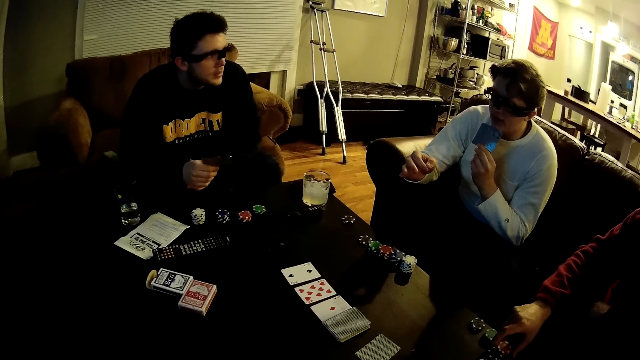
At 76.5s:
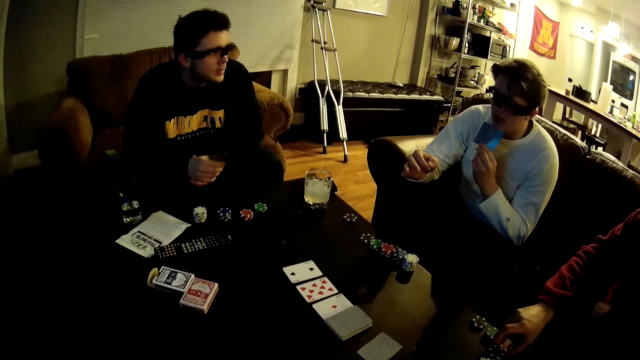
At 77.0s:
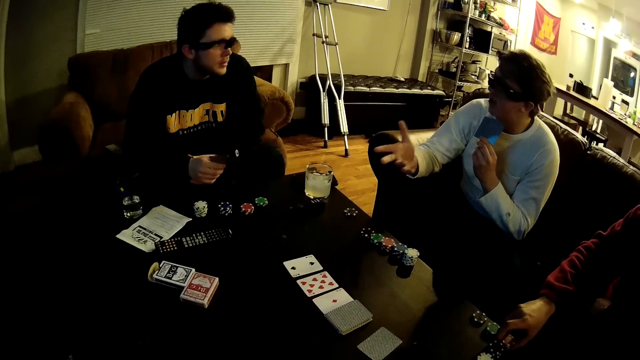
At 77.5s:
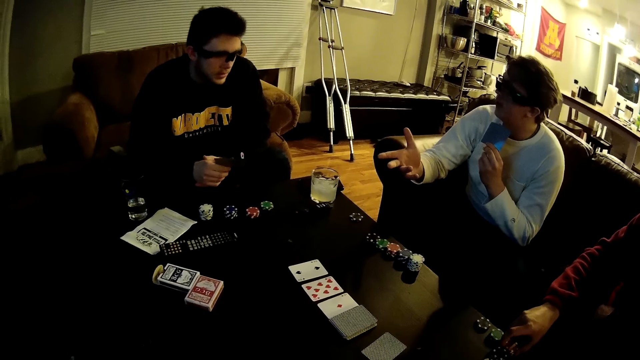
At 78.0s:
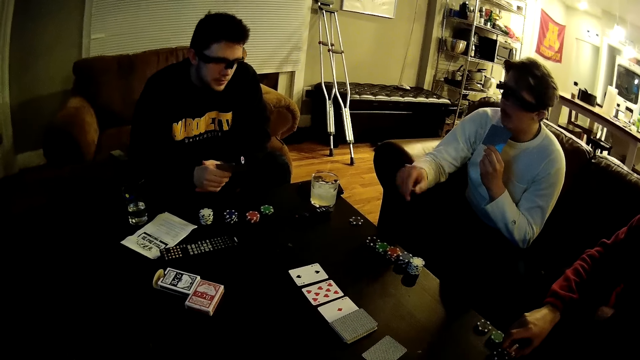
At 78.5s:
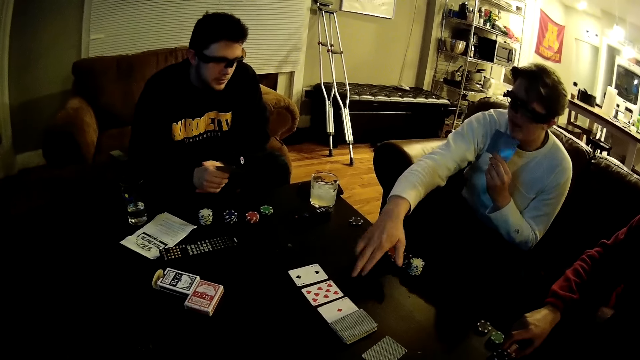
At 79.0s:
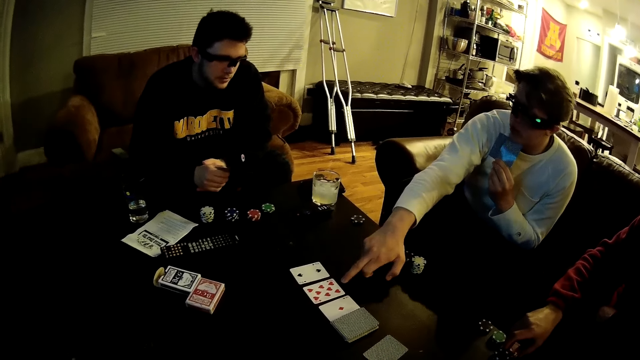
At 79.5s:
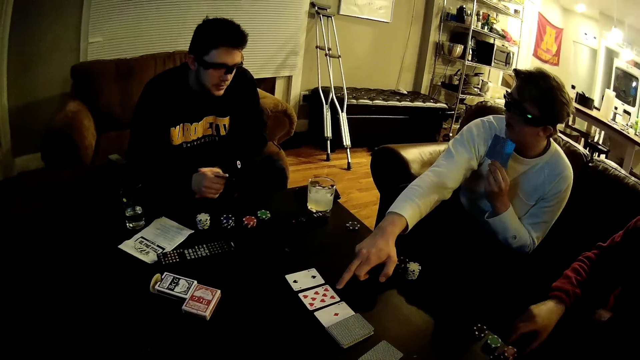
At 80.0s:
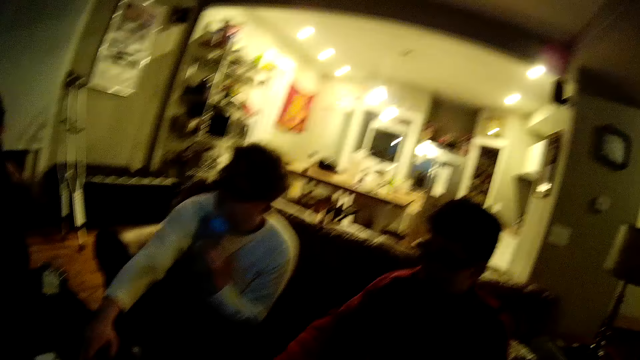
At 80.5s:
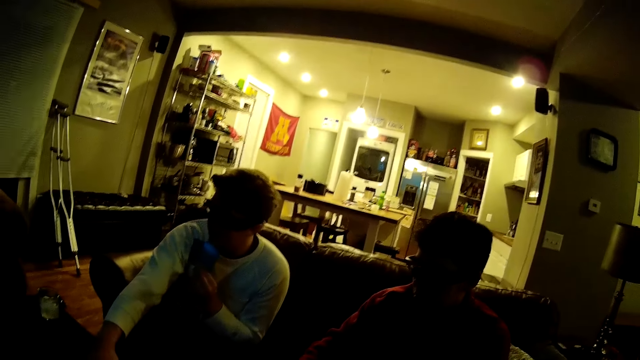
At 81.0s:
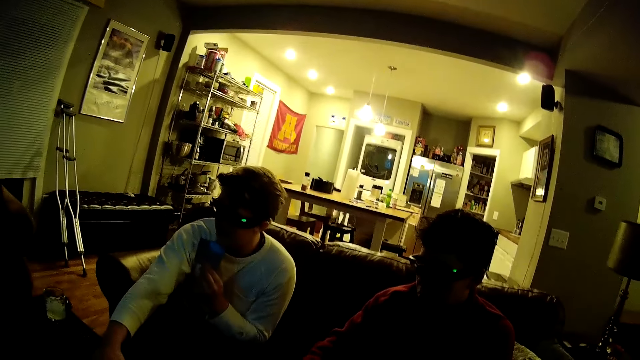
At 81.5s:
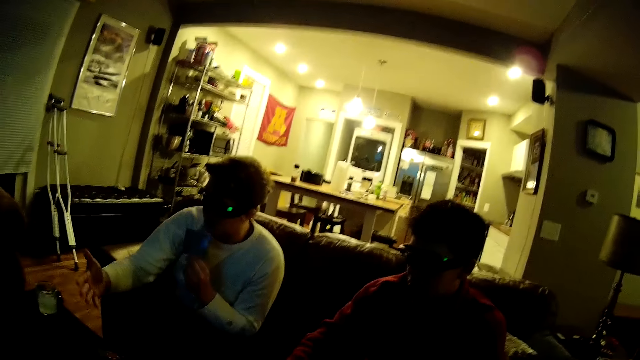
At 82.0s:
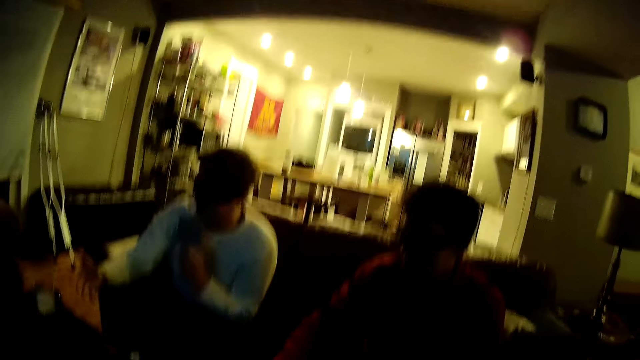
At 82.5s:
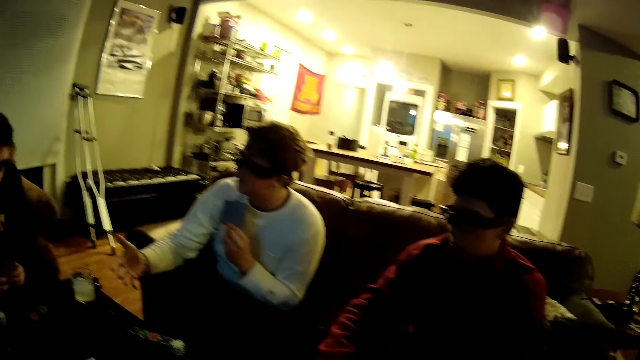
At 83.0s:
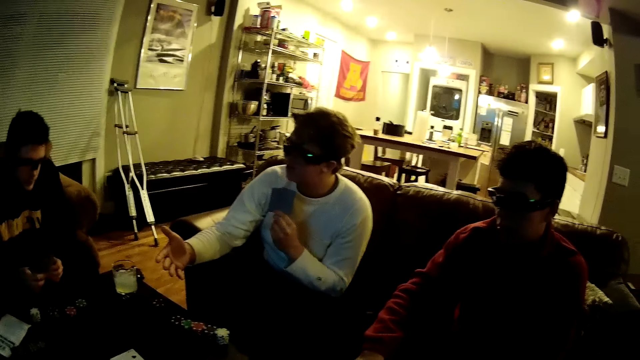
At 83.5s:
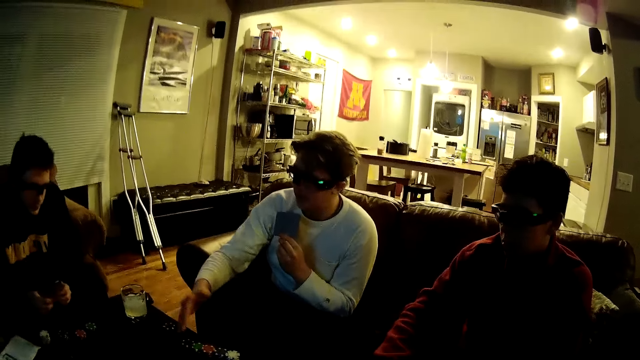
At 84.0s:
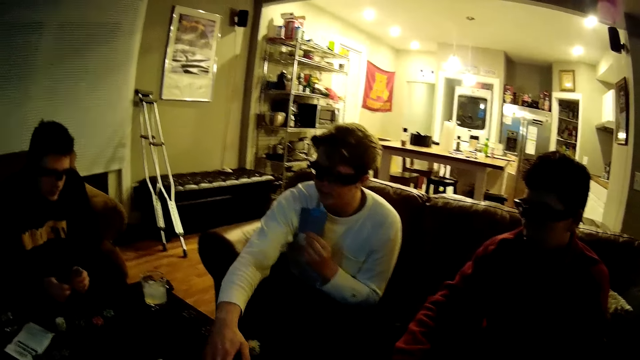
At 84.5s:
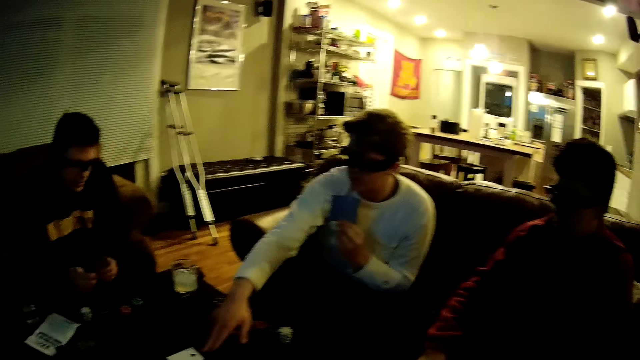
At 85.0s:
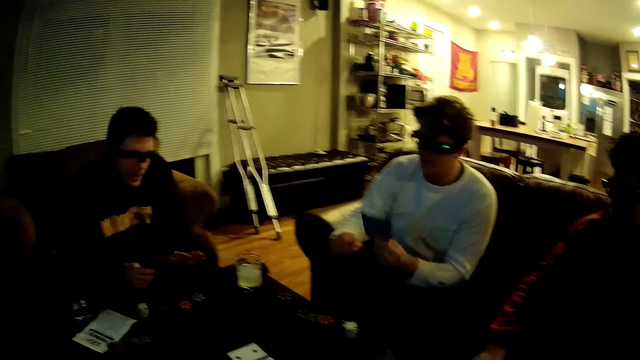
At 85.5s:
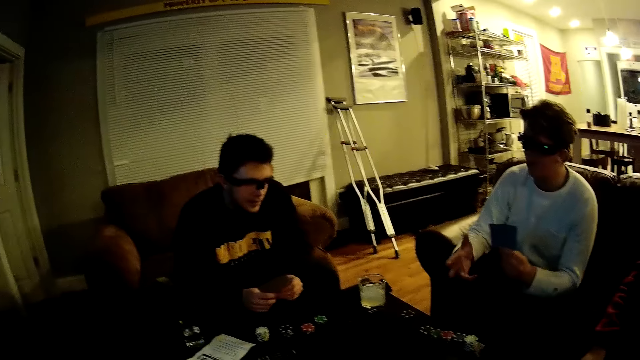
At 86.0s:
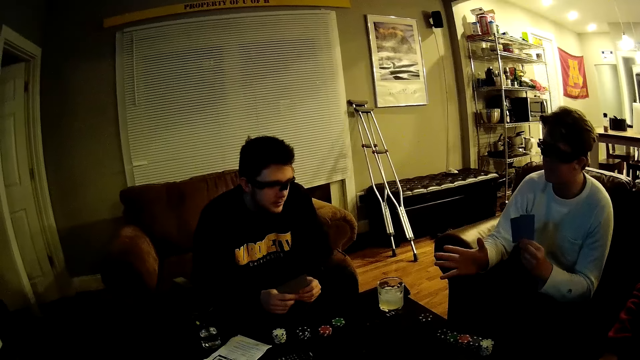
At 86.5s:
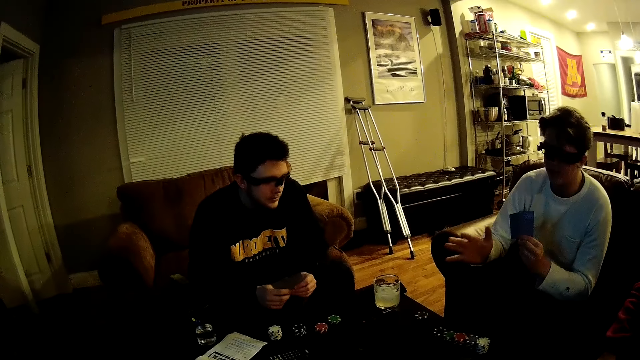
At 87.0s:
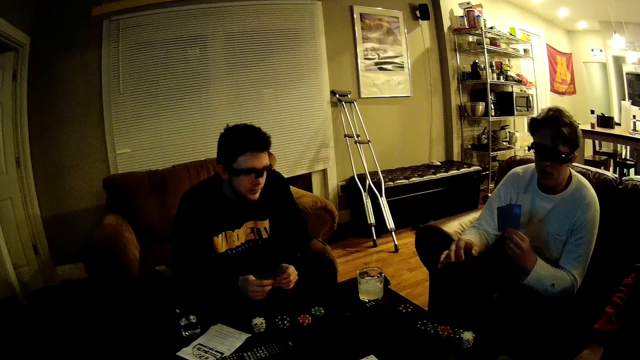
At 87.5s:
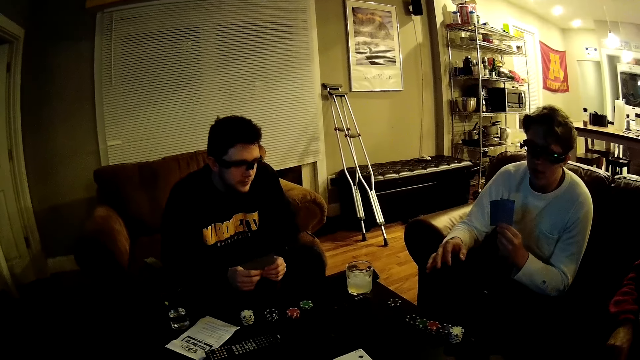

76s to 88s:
A man taps the table with his right hand finger. He talks to another man. The first man taps the table with his right hand finger. He talks to the other man. He talks to the other man again. The other man talks to the first man.

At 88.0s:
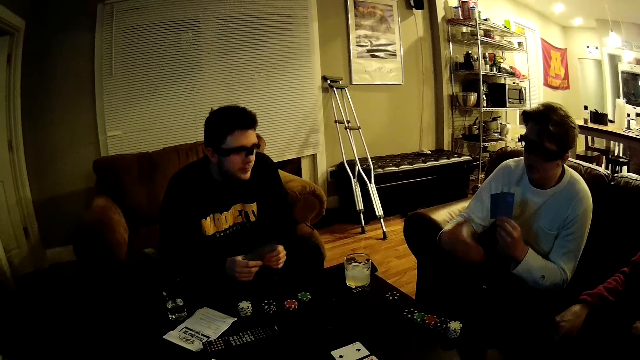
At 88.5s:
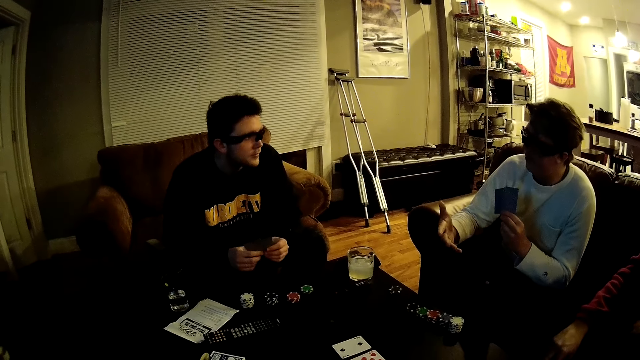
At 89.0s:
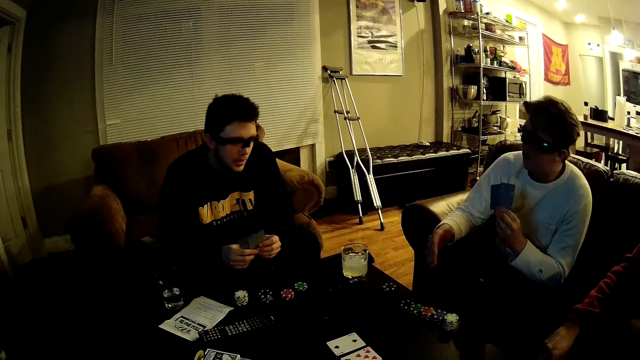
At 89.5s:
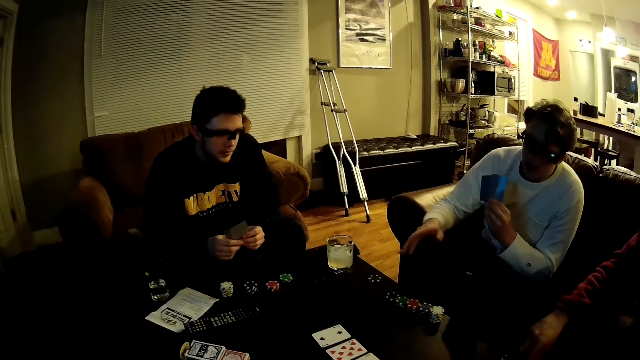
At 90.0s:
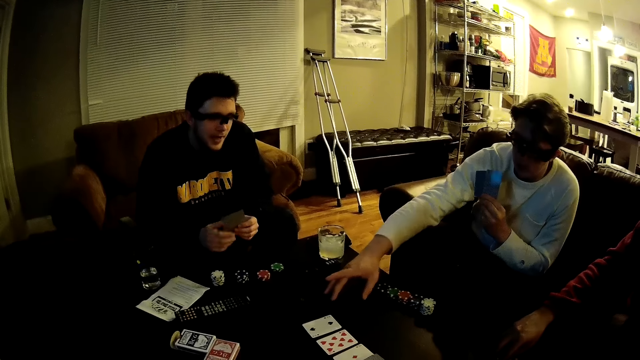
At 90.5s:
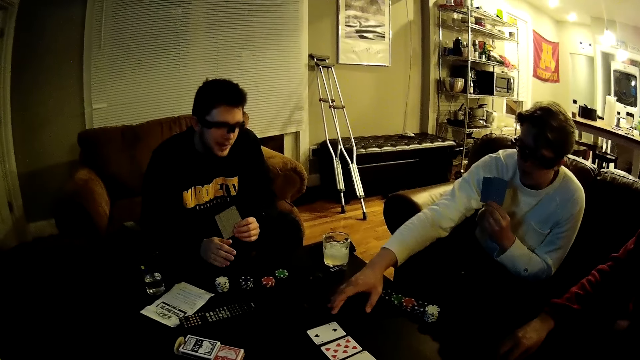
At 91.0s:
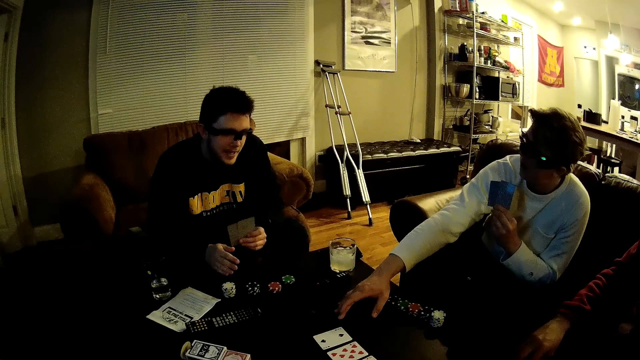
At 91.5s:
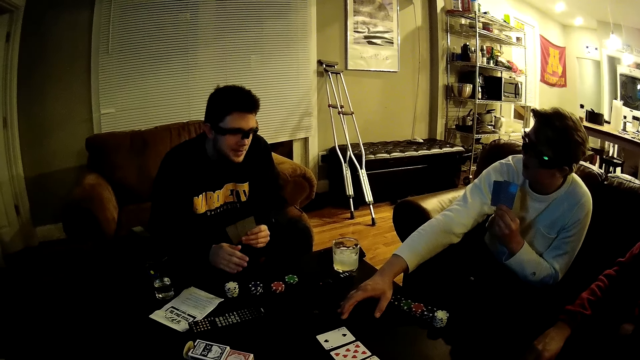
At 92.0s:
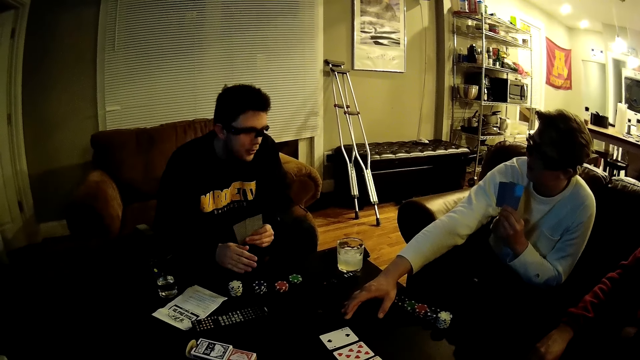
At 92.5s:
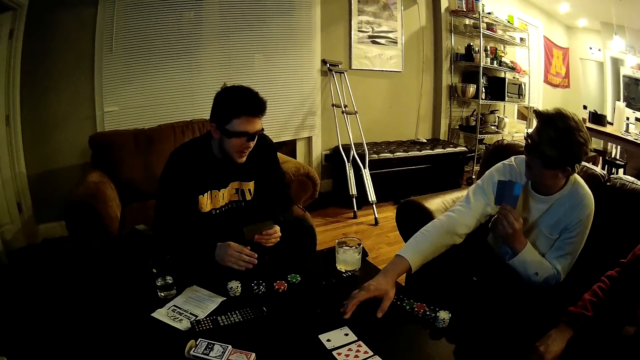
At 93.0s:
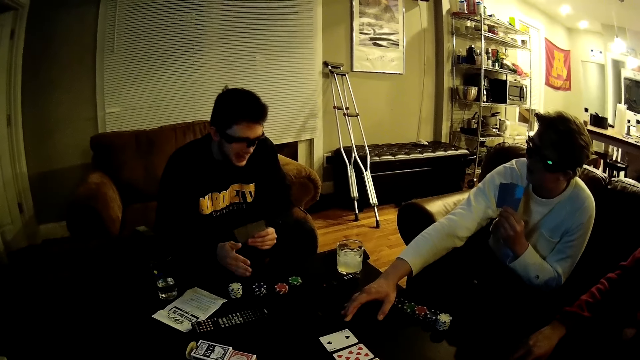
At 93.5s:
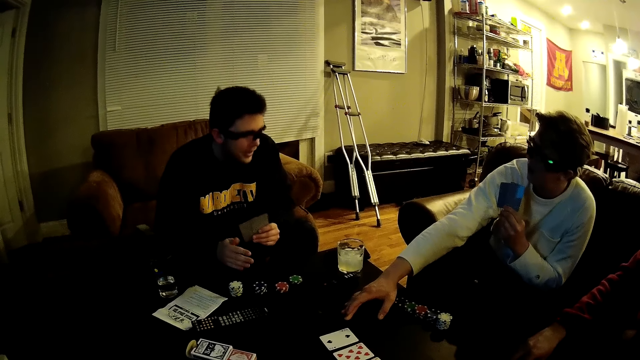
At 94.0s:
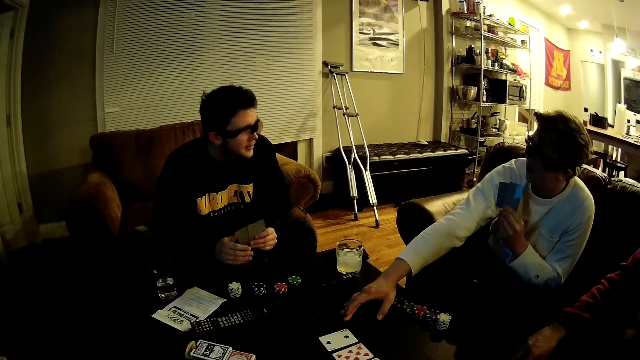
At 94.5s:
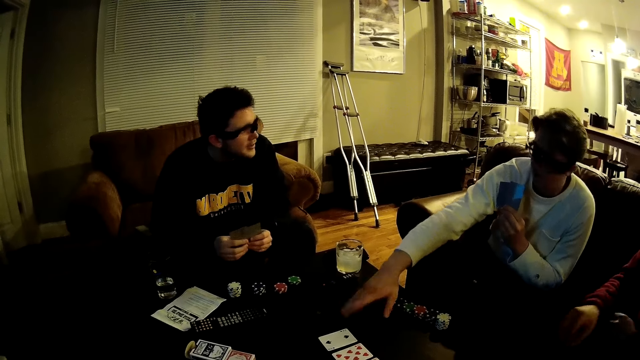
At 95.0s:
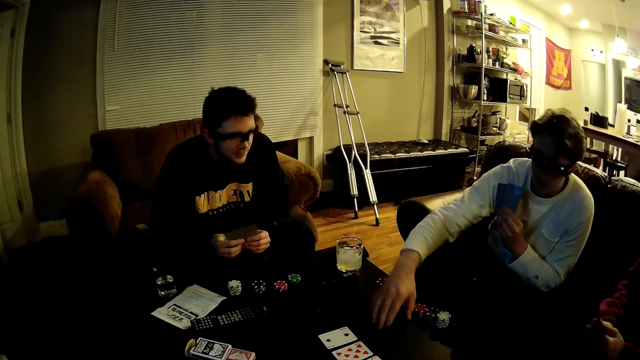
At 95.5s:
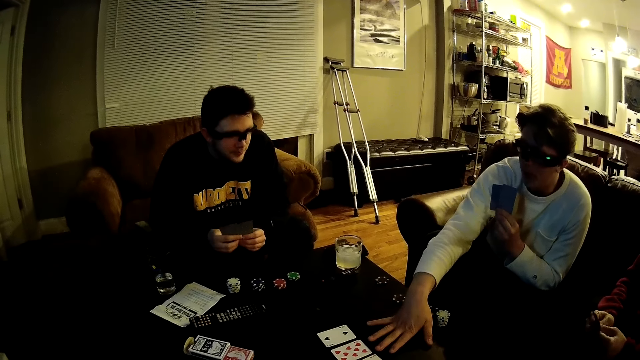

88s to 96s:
A man talks to another man. The other man talks to the first man. The first man taps the table with his right hand finger. The other man talks to the first man. The first man places his right hand on the table. He talks to the other man.
